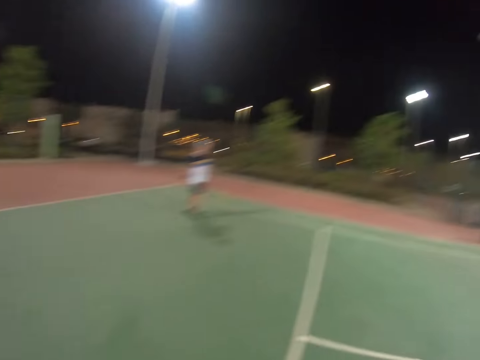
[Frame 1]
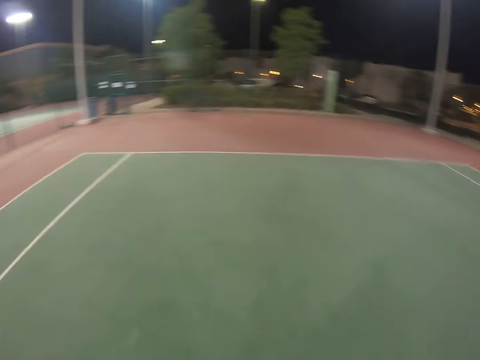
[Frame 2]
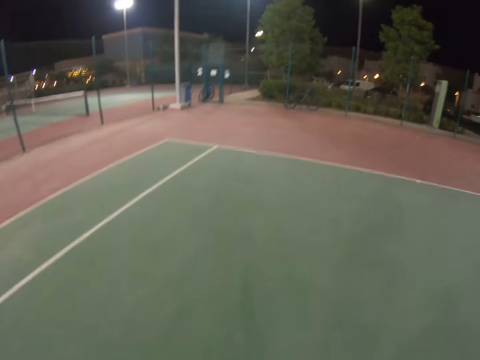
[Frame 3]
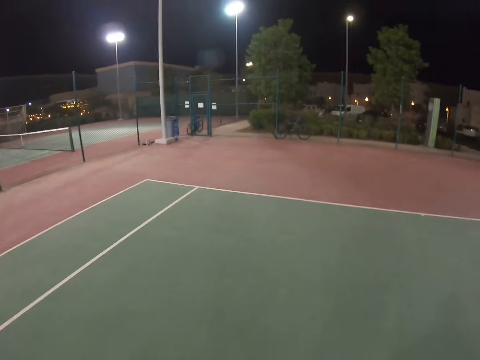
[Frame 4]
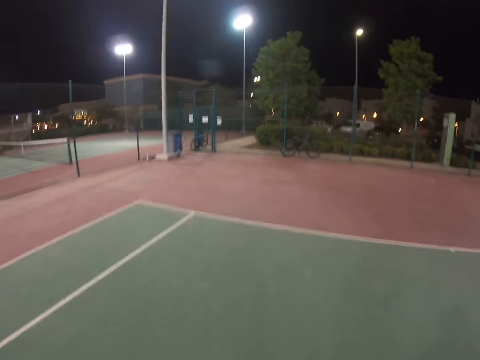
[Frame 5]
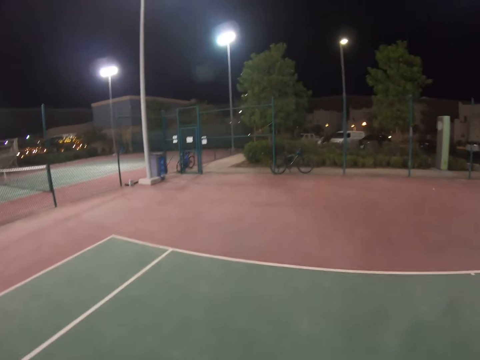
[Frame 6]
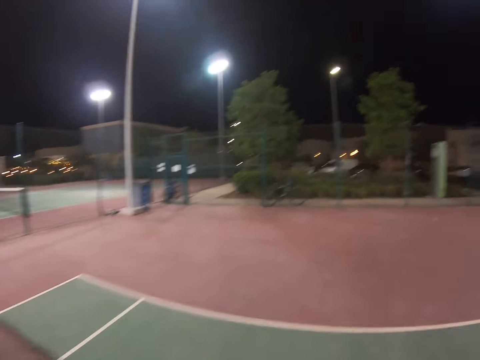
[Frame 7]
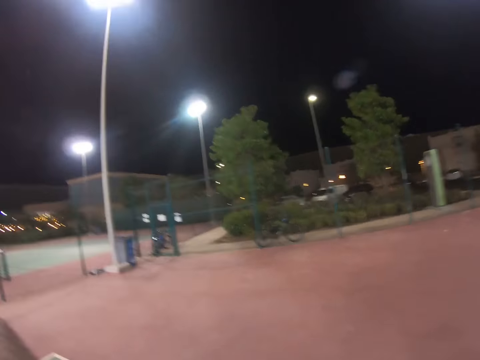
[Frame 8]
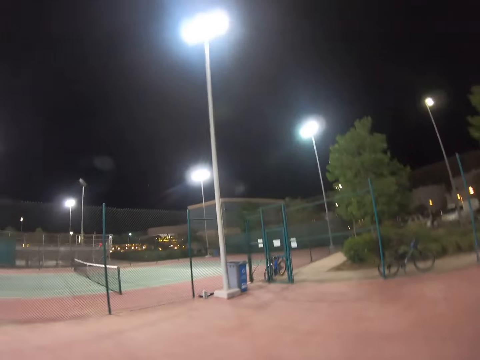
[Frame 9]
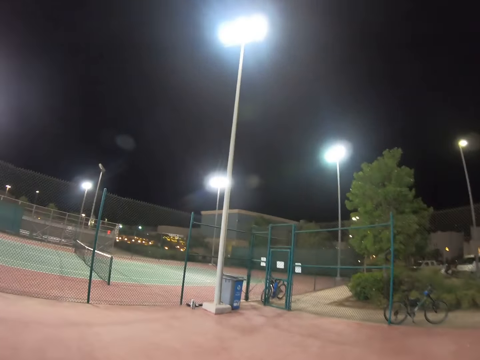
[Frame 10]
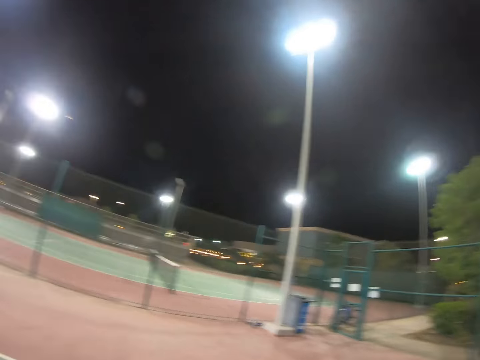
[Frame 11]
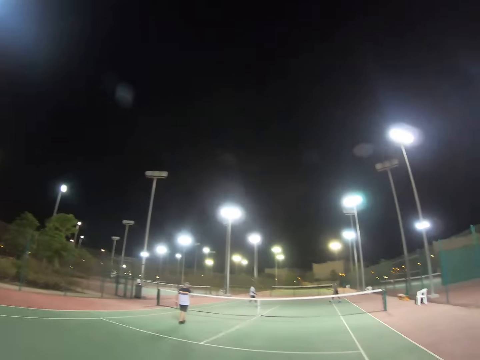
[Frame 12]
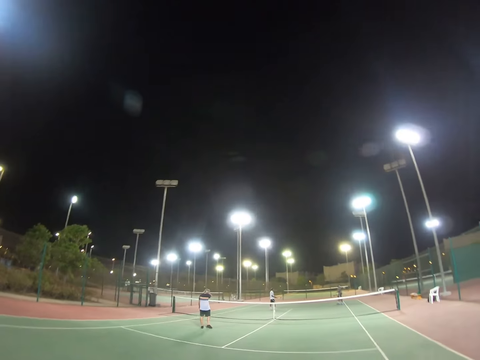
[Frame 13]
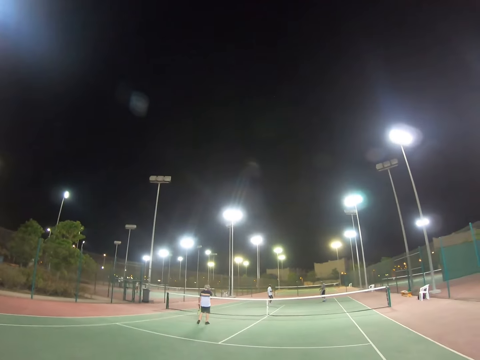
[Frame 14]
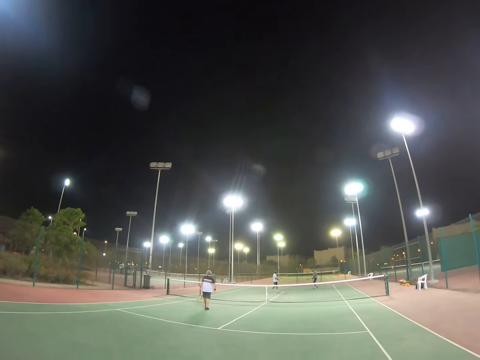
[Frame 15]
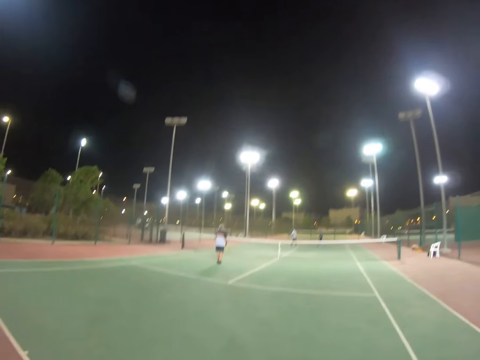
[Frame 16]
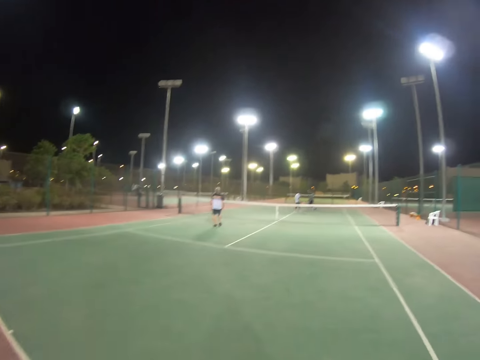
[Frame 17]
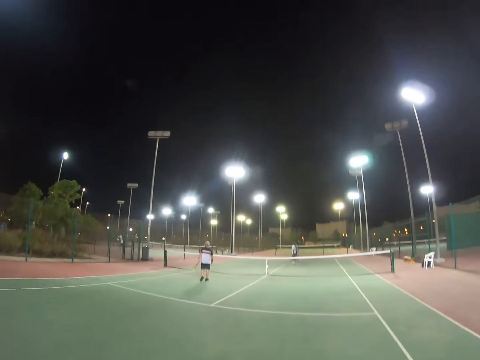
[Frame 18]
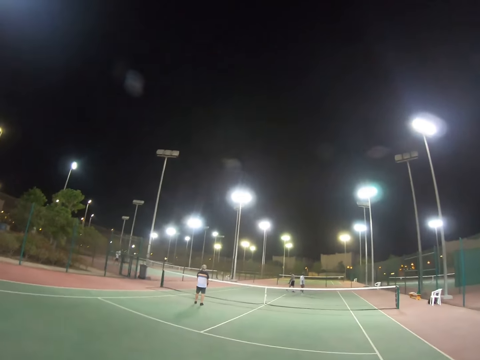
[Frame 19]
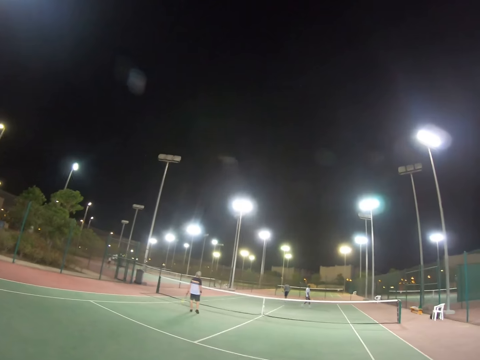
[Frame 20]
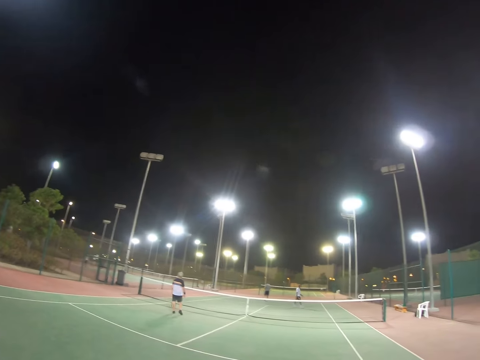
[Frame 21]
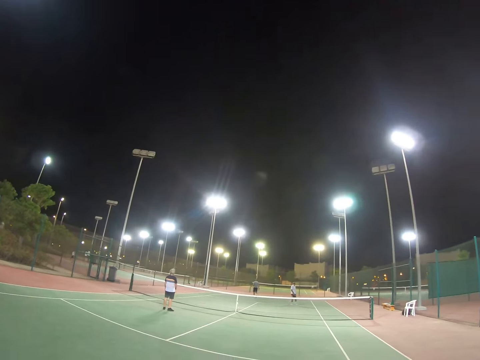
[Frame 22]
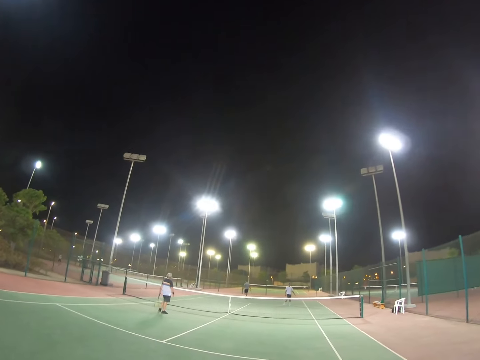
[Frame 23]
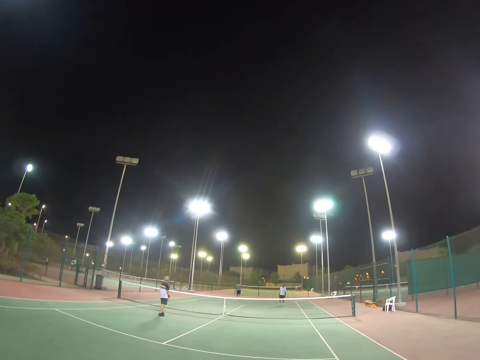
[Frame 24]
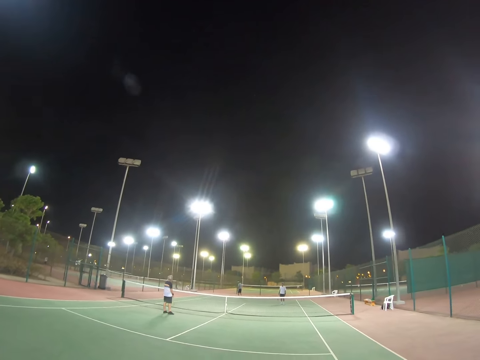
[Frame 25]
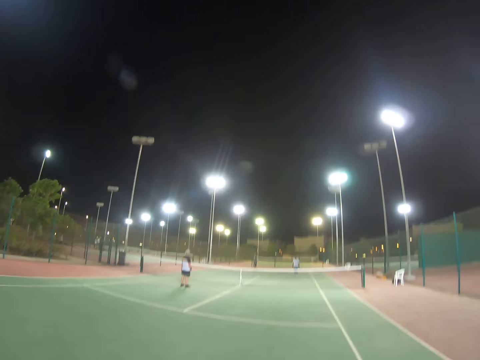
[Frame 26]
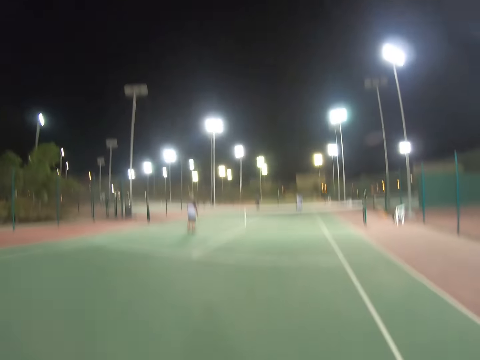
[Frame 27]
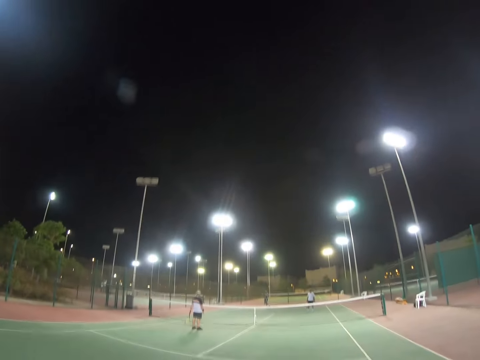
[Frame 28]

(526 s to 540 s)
The camera wearer walks. They turn. They walk in the field. A man walks. Another man walks.

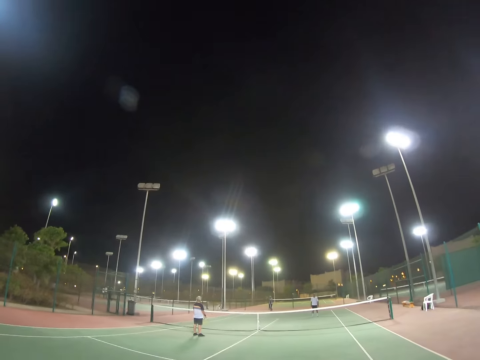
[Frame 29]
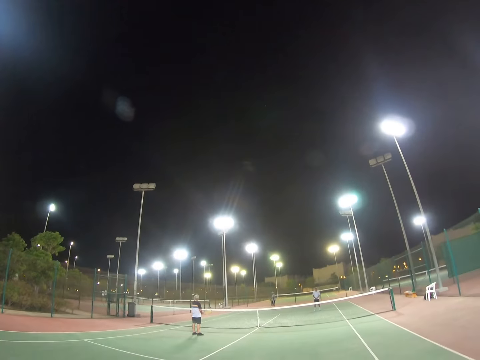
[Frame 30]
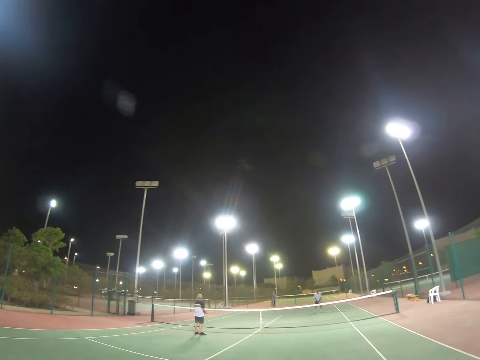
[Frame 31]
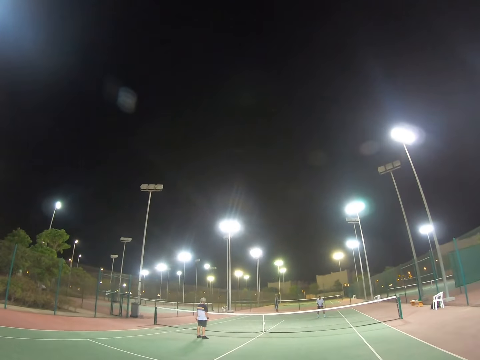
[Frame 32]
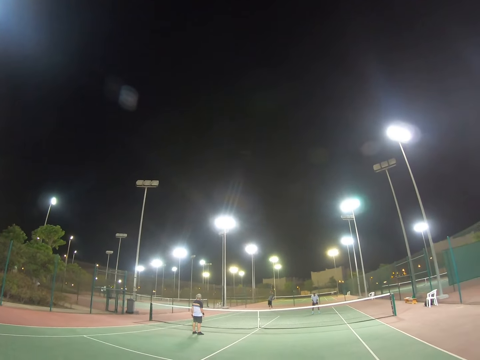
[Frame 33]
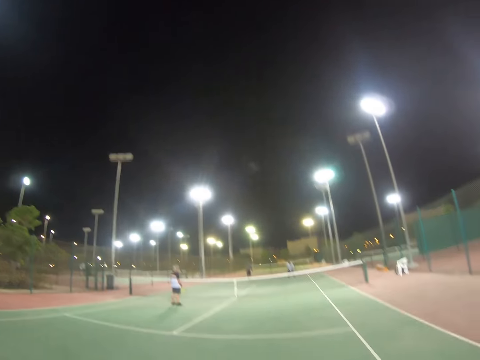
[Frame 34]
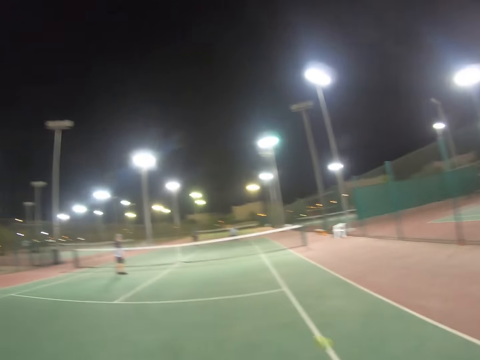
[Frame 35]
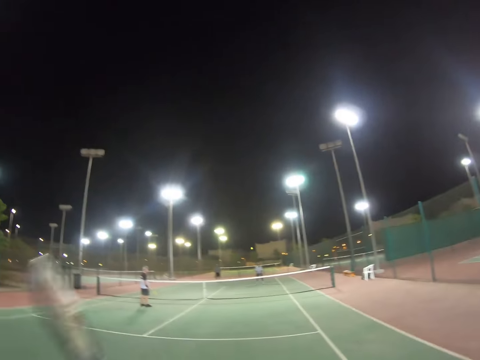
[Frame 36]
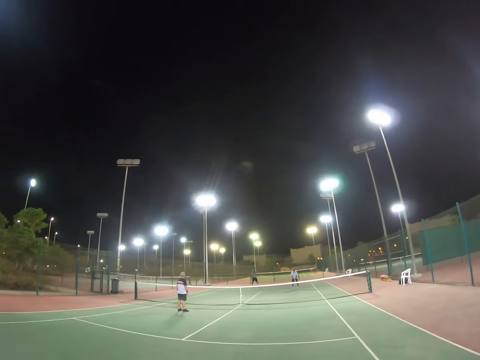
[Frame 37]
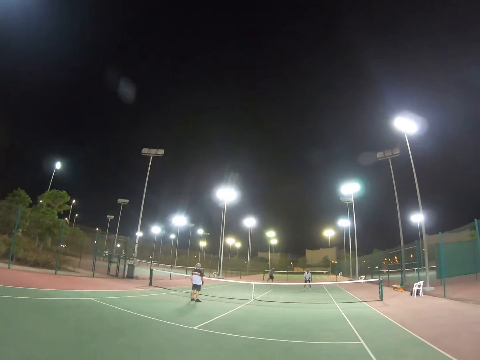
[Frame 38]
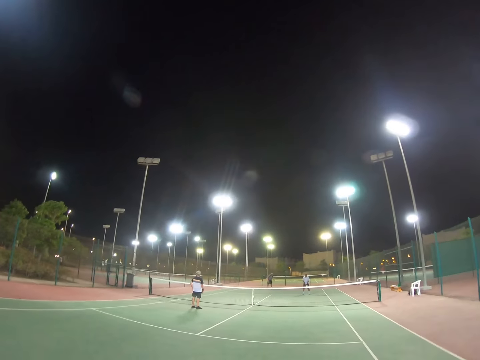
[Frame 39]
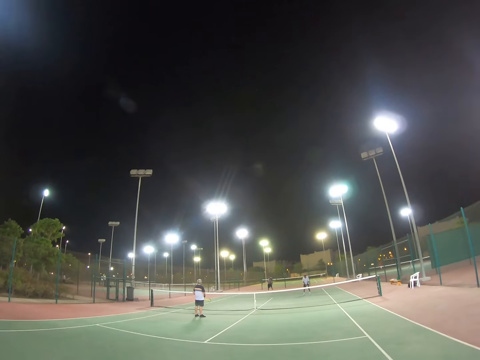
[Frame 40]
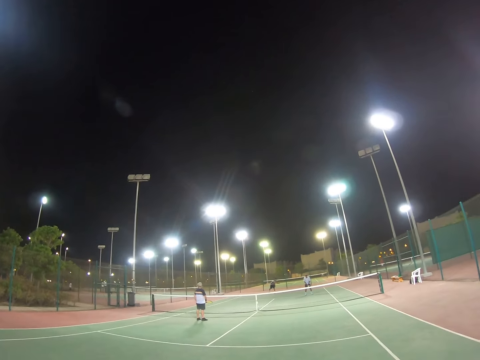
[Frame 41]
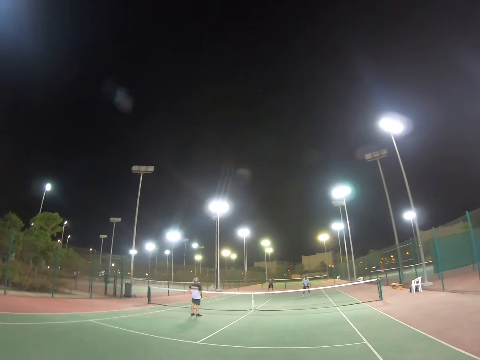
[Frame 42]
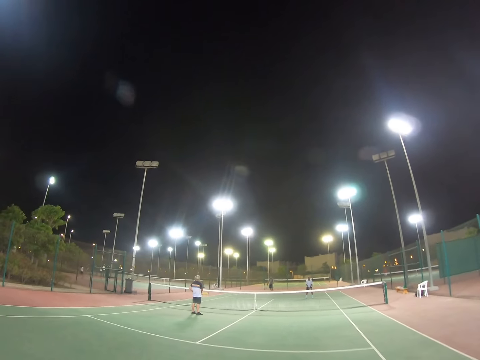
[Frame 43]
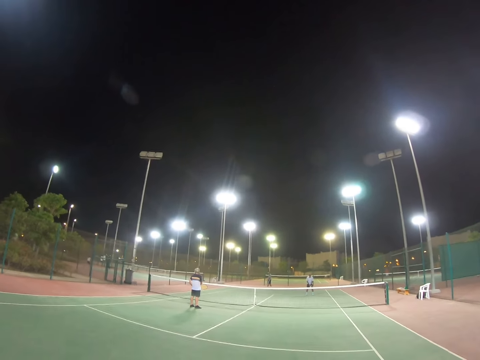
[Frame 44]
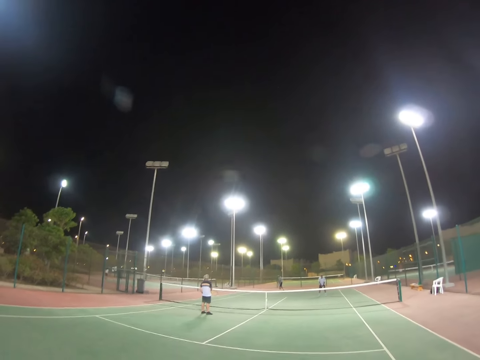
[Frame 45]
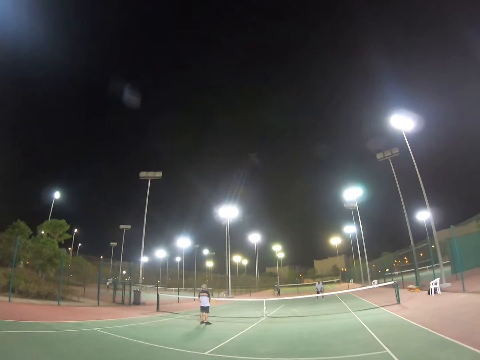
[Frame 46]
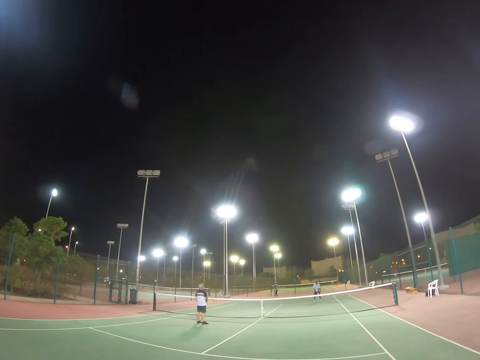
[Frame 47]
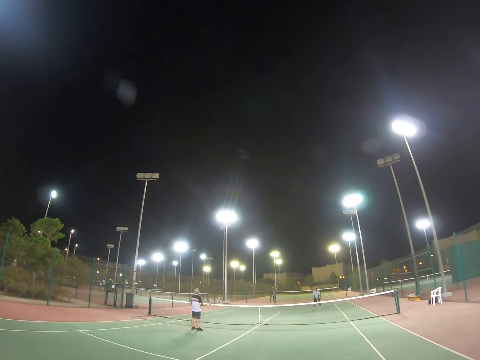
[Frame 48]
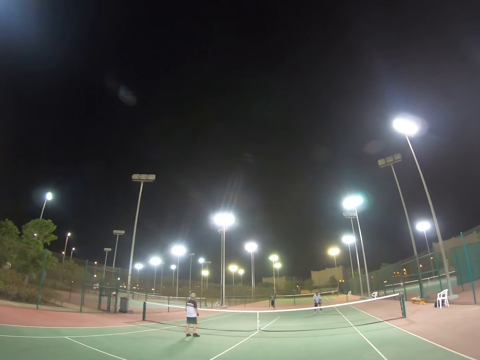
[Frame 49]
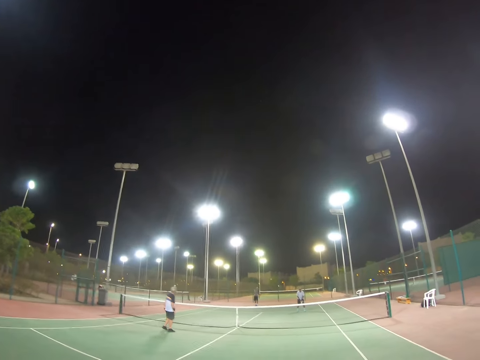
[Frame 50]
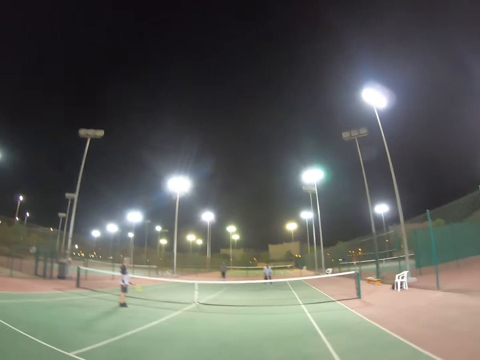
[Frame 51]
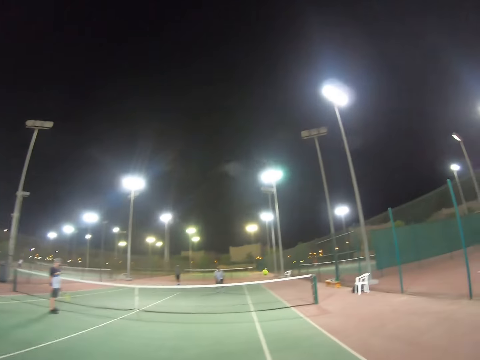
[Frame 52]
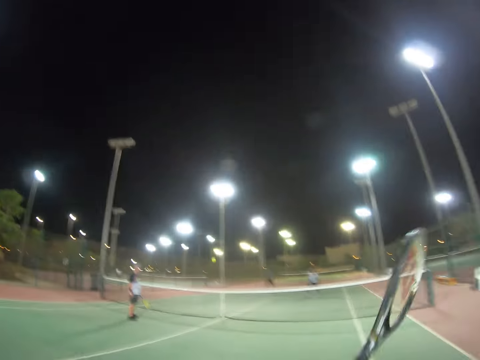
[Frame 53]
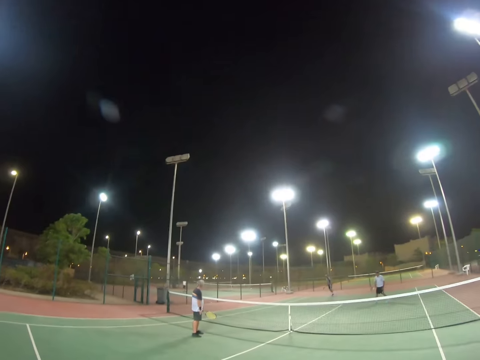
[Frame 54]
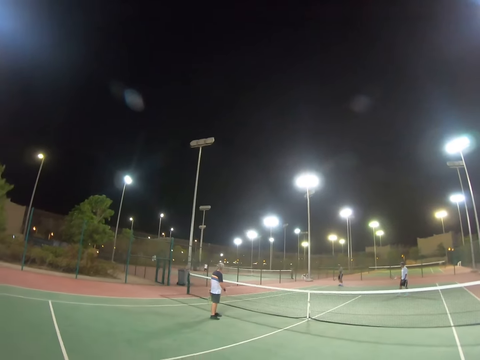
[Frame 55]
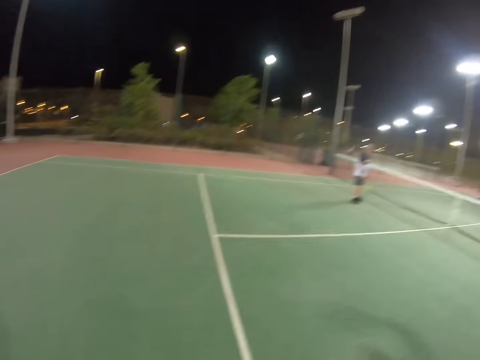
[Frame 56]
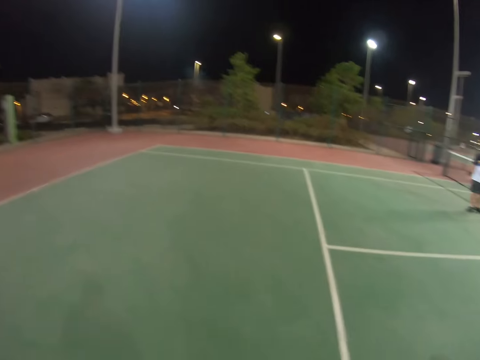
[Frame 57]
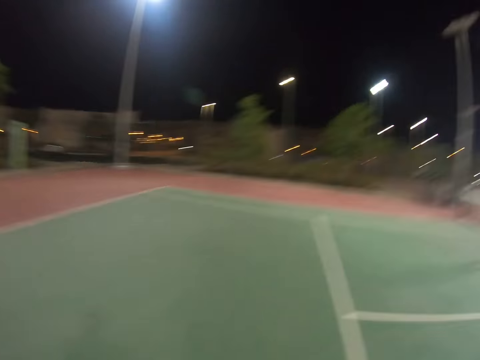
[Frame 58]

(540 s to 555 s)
A man serves the ball. The camera wearer hits the ball. The man takes the ball. The man serves the ball. The camera wearer raises the racket and hits the ball.
